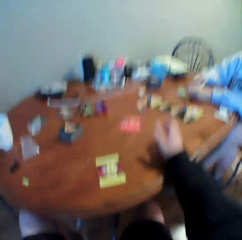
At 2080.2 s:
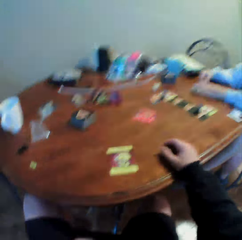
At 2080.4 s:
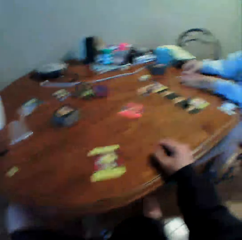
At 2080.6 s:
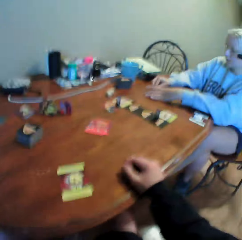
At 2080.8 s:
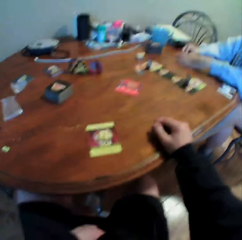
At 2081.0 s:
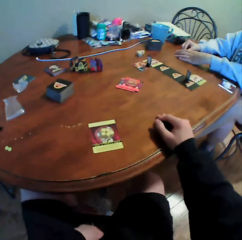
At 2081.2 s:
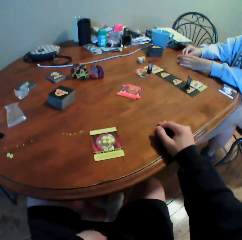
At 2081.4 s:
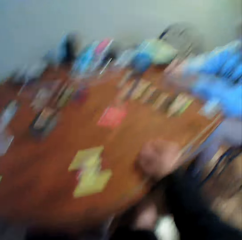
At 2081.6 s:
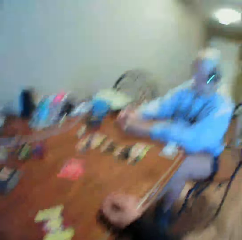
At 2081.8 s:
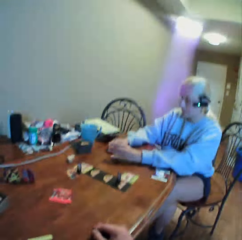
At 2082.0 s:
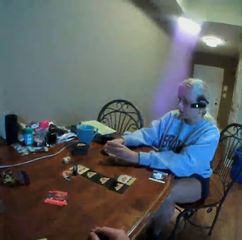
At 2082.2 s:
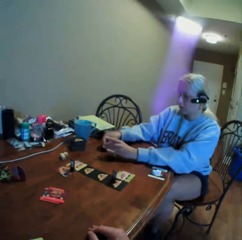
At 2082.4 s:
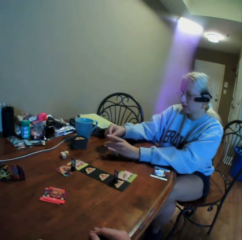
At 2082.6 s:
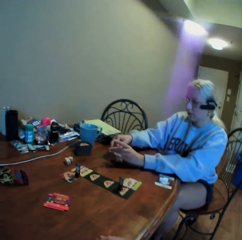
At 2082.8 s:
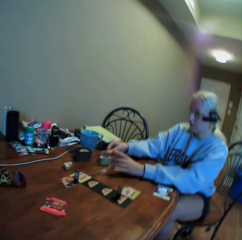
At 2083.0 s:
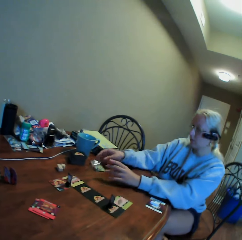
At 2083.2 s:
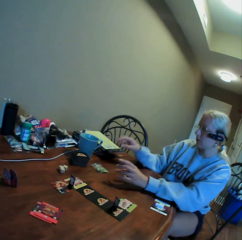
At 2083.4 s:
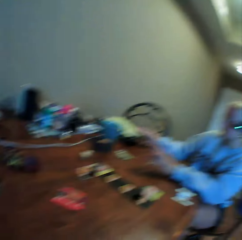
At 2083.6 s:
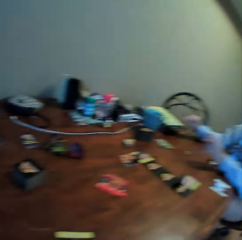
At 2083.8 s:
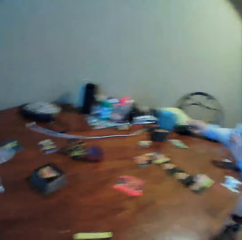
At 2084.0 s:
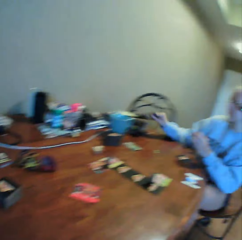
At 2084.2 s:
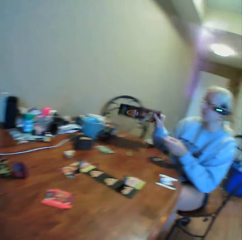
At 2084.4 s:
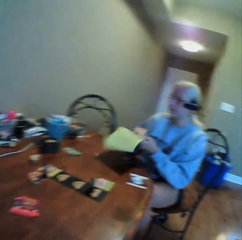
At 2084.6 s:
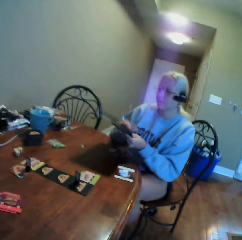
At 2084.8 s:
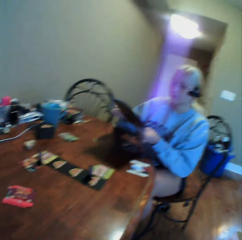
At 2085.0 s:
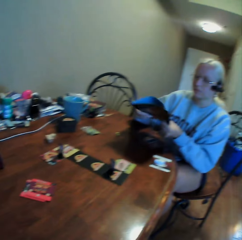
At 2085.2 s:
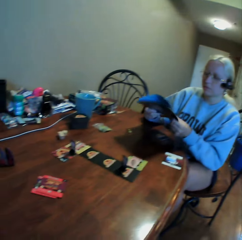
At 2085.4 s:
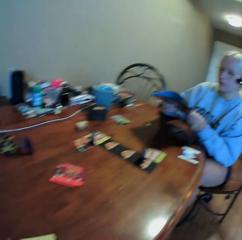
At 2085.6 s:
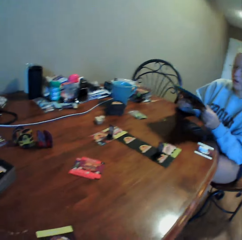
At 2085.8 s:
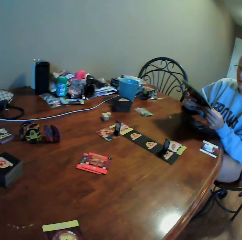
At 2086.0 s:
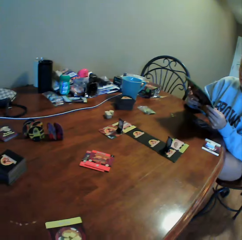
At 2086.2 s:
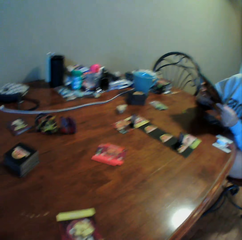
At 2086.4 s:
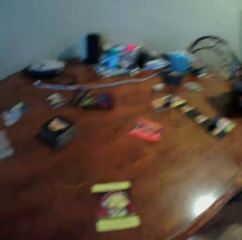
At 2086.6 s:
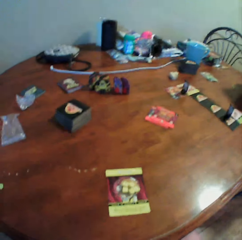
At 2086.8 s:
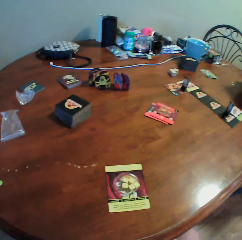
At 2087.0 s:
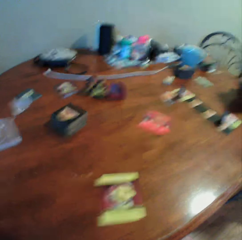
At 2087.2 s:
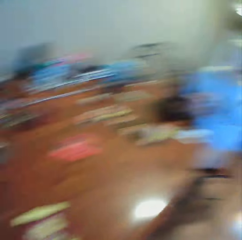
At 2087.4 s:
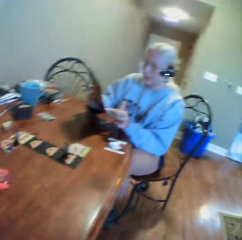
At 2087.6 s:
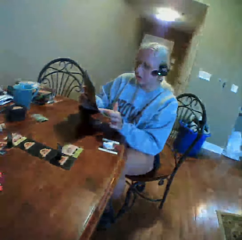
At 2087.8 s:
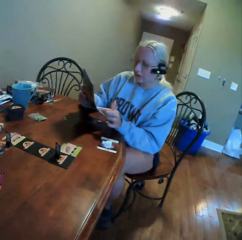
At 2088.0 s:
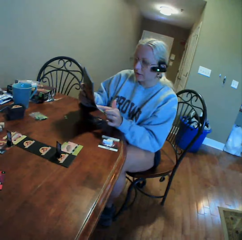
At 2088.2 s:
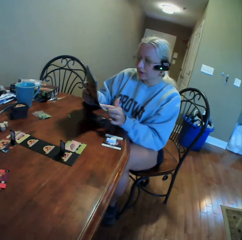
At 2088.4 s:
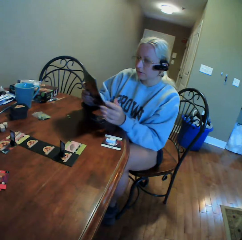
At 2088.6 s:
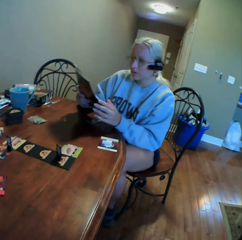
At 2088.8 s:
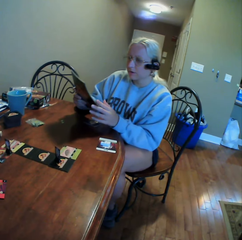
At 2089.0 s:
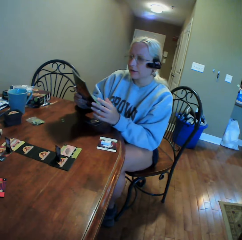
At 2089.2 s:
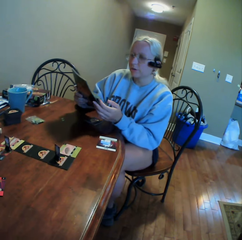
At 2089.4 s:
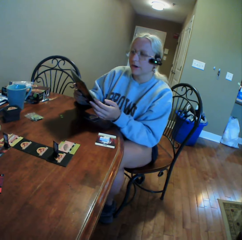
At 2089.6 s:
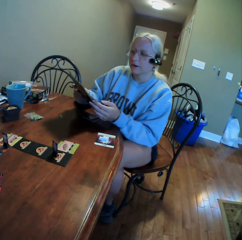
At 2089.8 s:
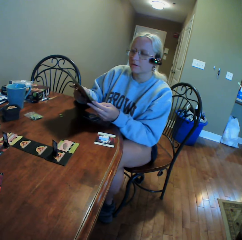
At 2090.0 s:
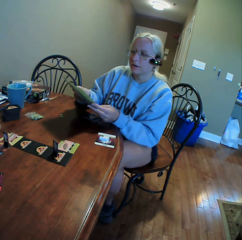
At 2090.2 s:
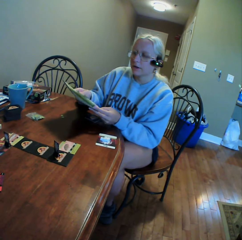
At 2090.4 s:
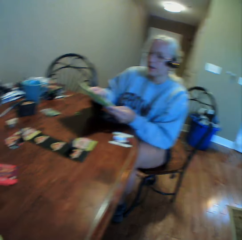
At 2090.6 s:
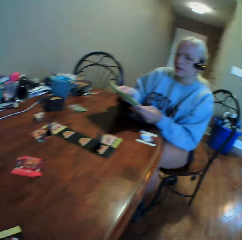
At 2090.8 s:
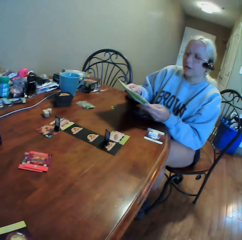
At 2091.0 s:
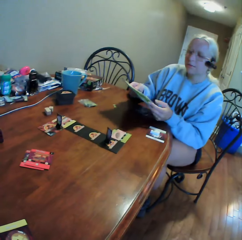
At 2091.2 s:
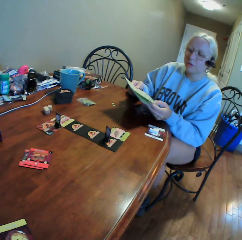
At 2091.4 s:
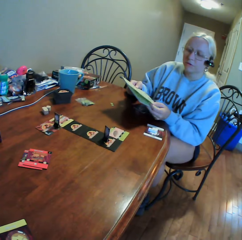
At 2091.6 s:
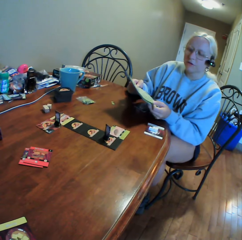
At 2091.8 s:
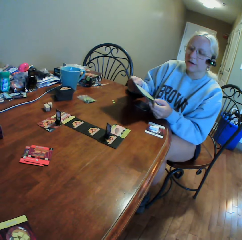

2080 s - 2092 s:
A woman puts a zipper bag on the table. The camera wearer looks around. They move a card on the table. The woman holds the zipper bag on the table. The camera wearer moves a leg and looks around. The woman tears something. The woman puts the zipper bag on the table. The woman picks up a book from the table. The woman holds the book with her hands. The camera wearer looks around. The woman holds the book with both hands.

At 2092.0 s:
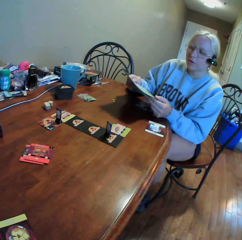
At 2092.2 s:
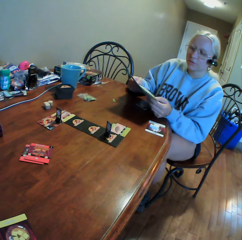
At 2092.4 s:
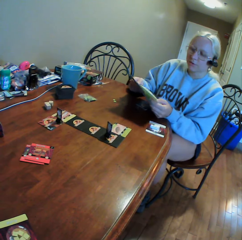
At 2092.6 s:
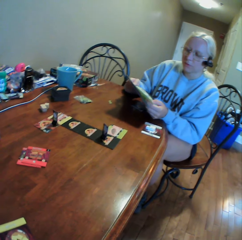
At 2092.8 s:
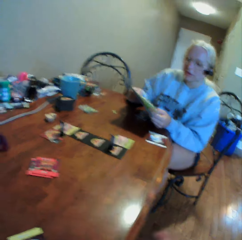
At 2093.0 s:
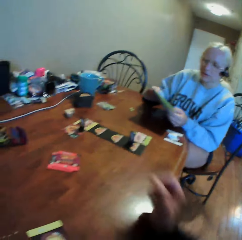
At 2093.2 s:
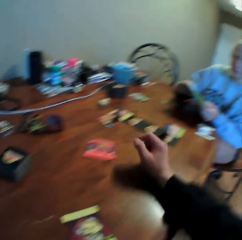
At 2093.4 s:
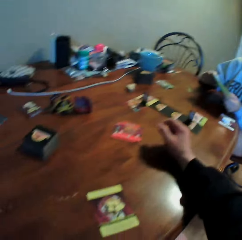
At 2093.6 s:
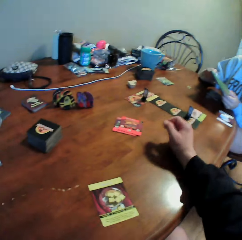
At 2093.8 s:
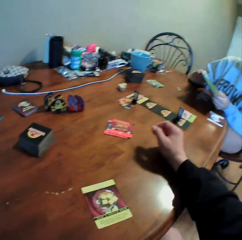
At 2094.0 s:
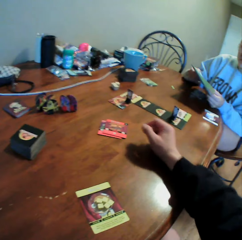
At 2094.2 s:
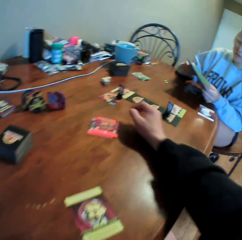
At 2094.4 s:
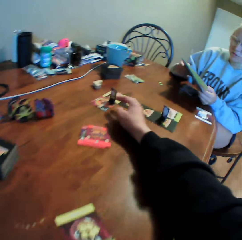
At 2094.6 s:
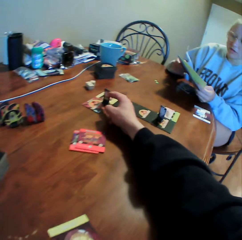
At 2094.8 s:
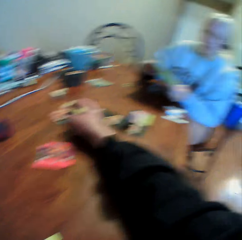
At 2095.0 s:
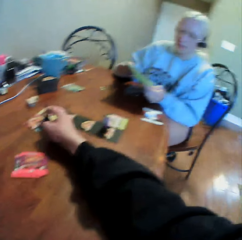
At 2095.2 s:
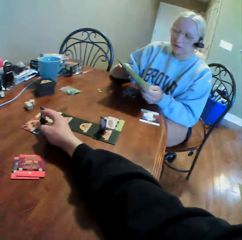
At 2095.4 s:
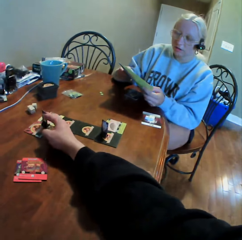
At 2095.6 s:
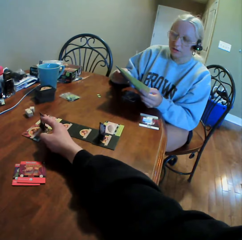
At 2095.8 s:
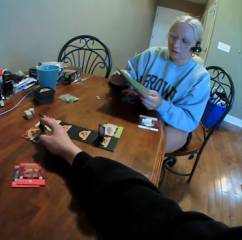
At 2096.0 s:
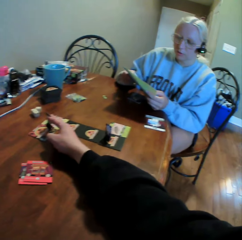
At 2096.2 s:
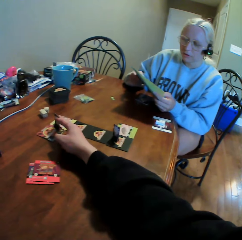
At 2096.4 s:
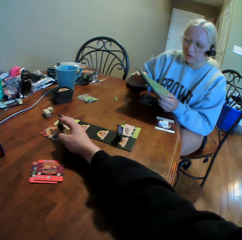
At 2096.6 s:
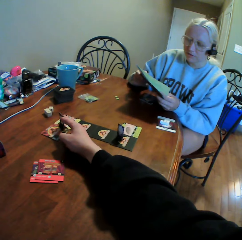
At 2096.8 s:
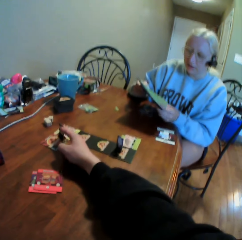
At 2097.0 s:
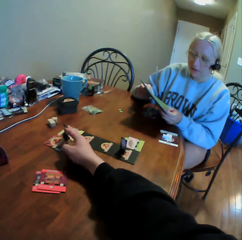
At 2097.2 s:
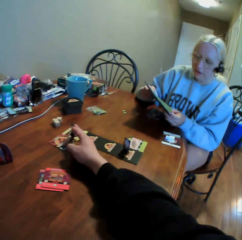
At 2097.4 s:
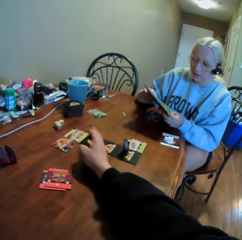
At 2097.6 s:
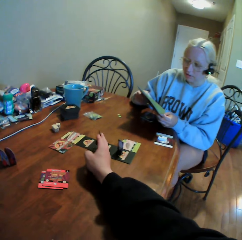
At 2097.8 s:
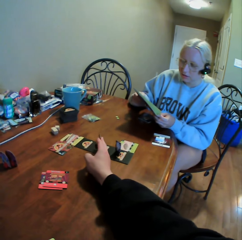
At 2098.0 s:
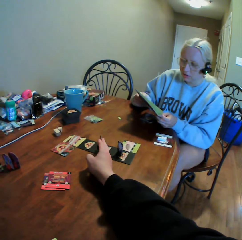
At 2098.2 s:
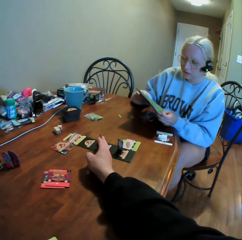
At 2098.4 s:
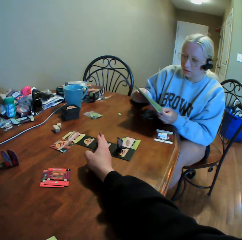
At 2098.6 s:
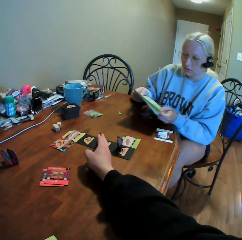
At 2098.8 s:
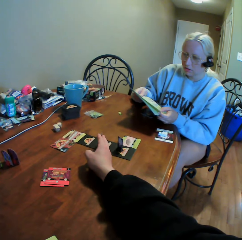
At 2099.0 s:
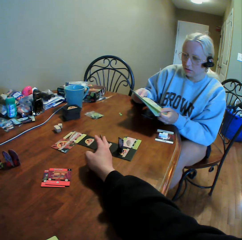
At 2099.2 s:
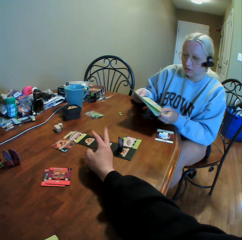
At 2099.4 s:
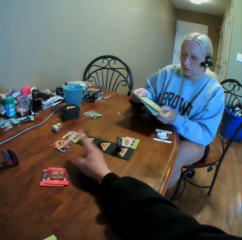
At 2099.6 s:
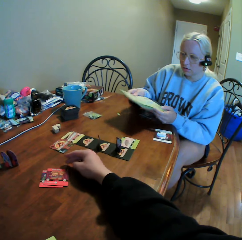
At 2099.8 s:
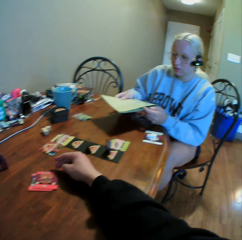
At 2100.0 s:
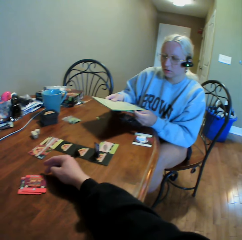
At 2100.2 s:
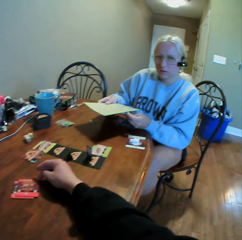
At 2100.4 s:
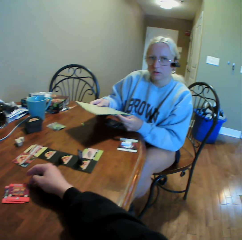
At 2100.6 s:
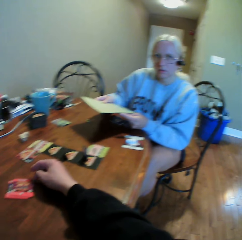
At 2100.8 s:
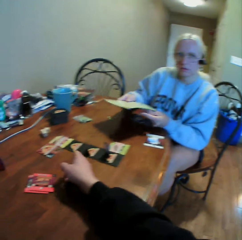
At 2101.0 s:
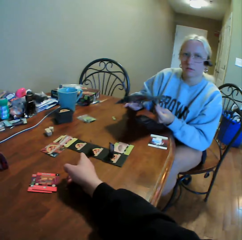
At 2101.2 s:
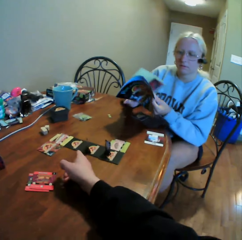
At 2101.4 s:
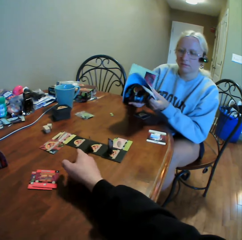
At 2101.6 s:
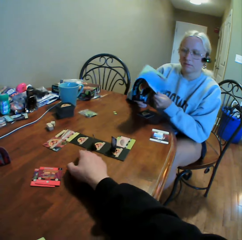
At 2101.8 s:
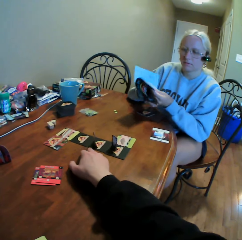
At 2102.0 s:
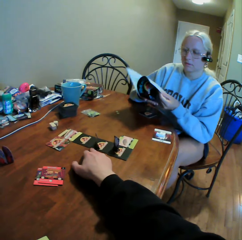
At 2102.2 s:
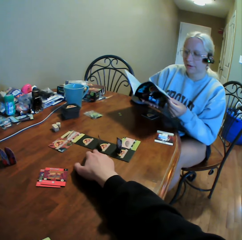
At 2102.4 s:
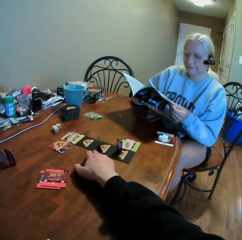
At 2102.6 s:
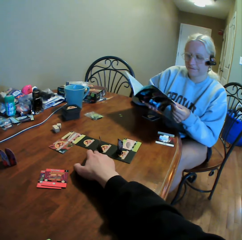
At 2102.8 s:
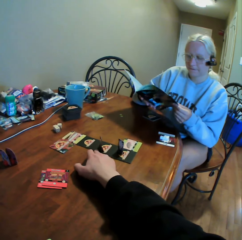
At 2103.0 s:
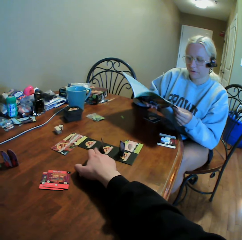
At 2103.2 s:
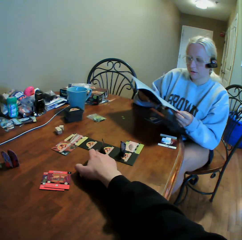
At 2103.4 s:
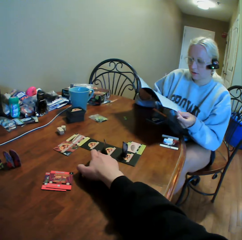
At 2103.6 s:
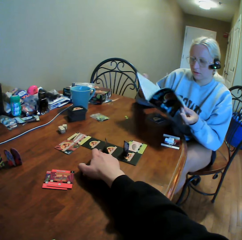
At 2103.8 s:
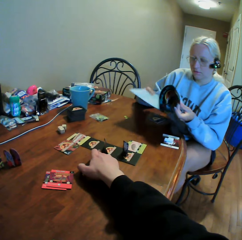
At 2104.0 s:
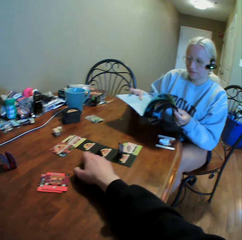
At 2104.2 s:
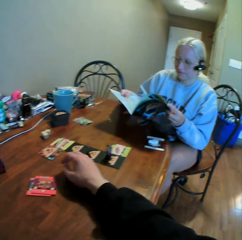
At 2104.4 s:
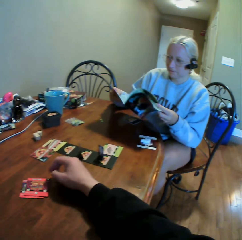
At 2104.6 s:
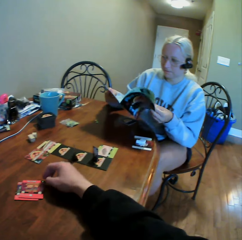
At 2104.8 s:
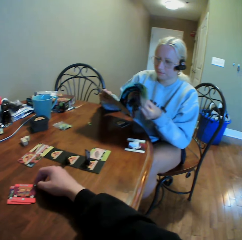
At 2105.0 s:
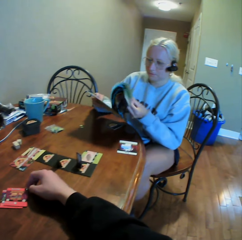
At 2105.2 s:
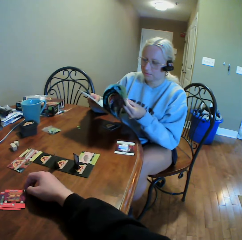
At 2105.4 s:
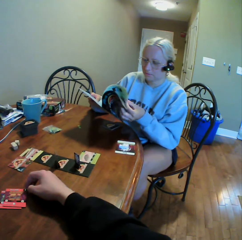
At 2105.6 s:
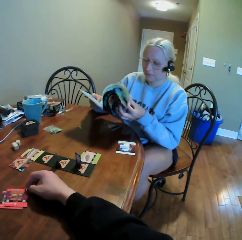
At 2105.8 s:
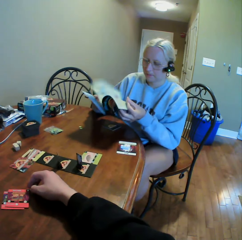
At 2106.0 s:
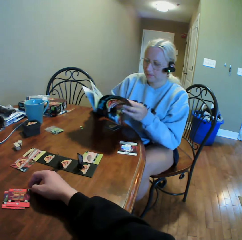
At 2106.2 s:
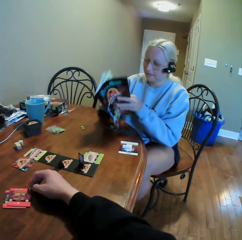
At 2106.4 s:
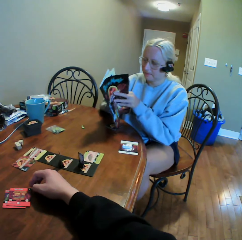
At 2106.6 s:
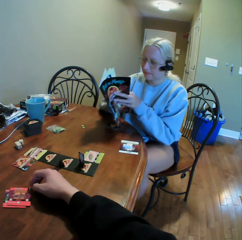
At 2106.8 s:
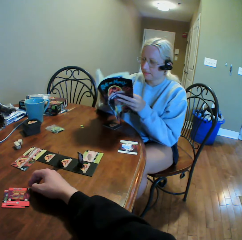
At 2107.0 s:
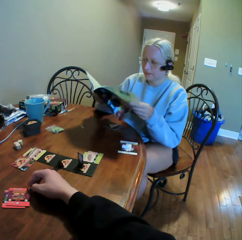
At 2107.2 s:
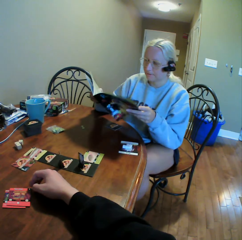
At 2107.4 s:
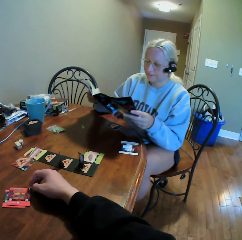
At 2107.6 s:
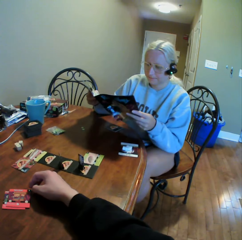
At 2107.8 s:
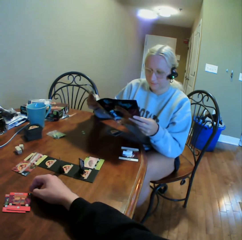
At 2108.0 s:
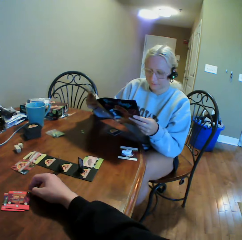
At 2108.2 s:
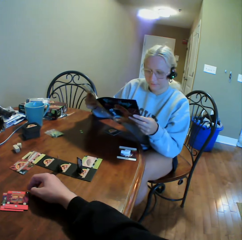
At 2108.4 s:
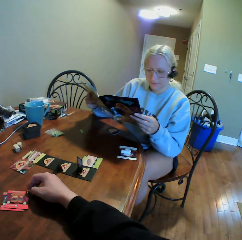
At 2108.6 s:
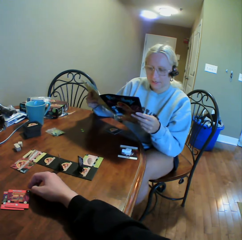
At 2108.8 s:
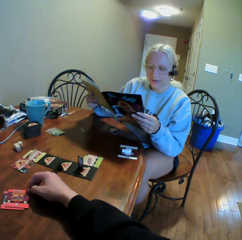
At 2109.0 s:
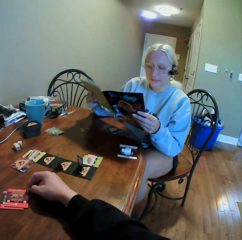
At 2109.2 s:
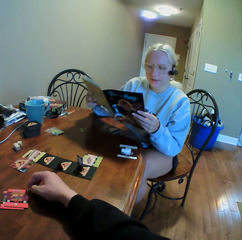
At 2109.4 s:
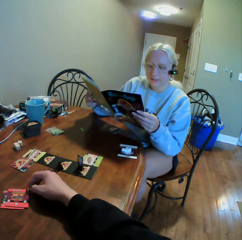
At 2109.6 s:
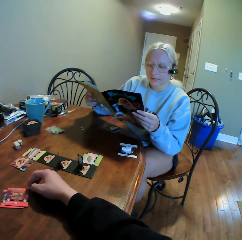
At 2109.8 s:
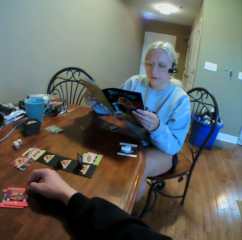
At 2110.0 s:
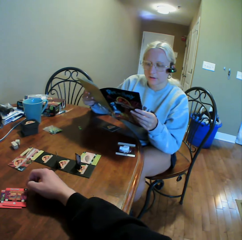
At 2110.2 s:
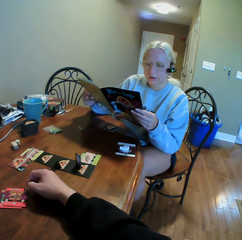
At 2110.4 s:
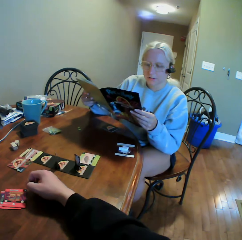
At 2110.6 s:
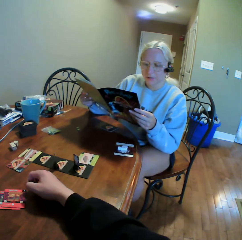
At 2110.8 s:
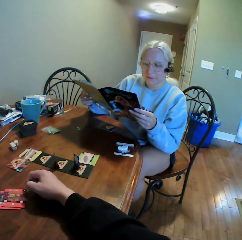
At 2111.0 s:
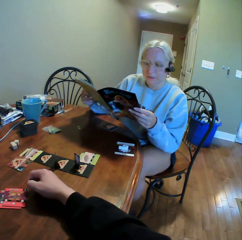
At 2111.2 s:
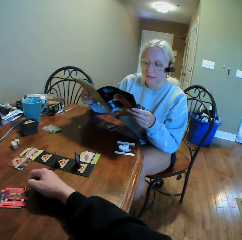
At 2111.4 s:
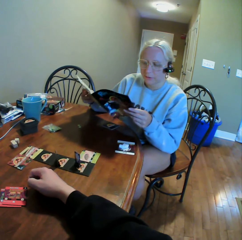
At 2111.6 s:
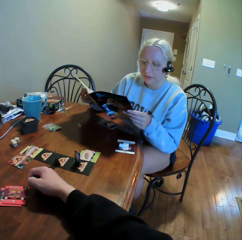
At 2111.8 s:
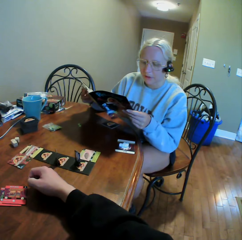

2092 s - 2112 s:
The camera wearer puts a hand on the table. They look around. They hold something on the cards. They point at something on the table. They move something on the cards. They move a hand on the table. They put something on the cards. They look around. A woman moves a book in her hands. The woman peruses the book. The woman opens the book. The camera wearer looks around. The woman turns the book pages. The woman reads the book.
